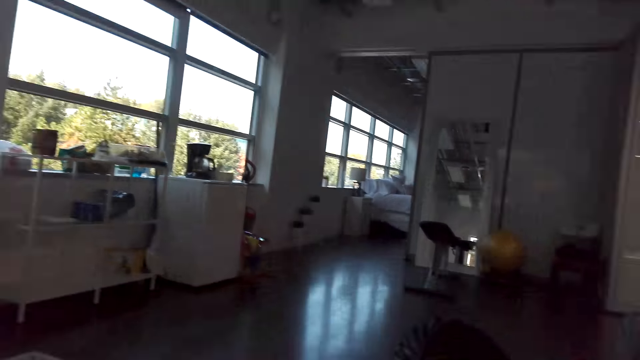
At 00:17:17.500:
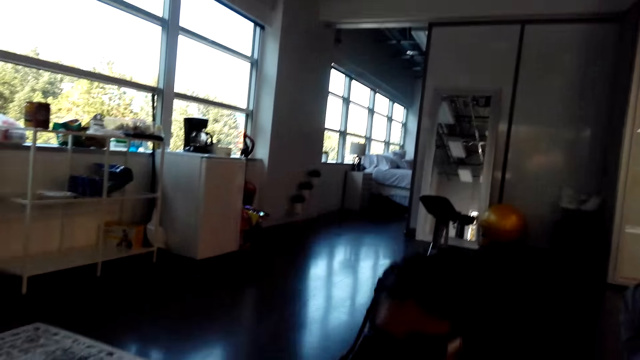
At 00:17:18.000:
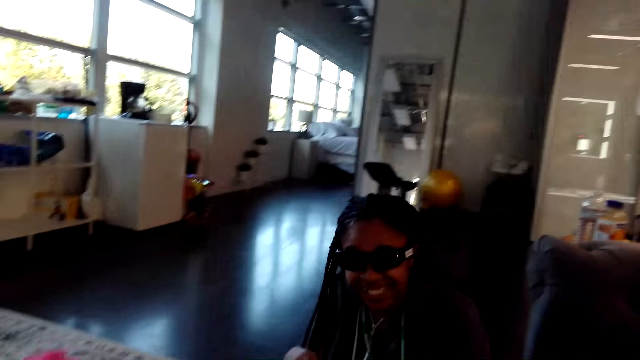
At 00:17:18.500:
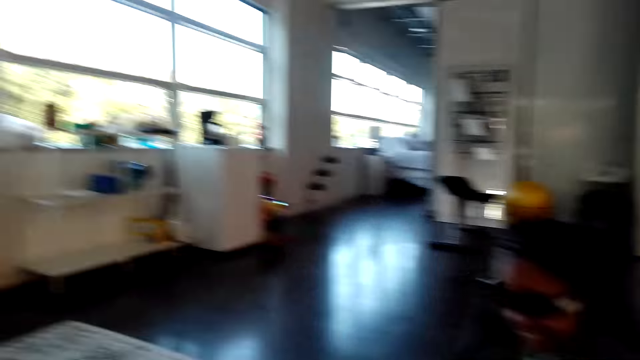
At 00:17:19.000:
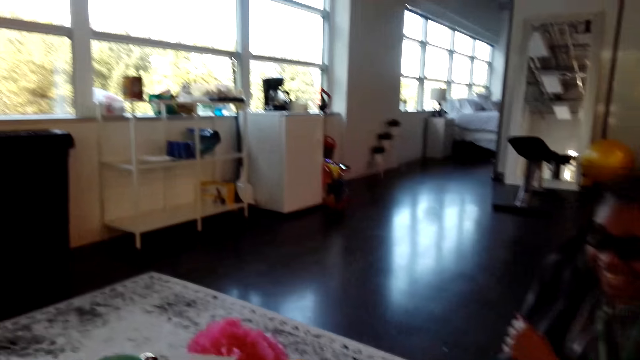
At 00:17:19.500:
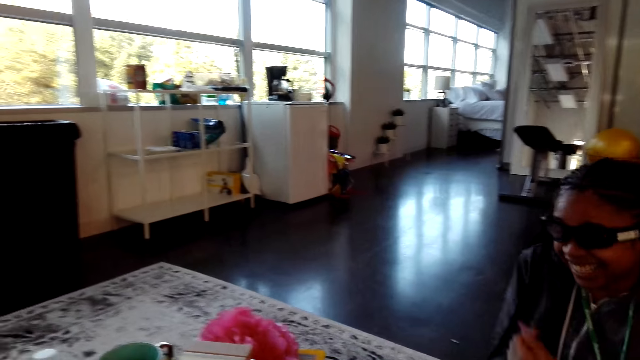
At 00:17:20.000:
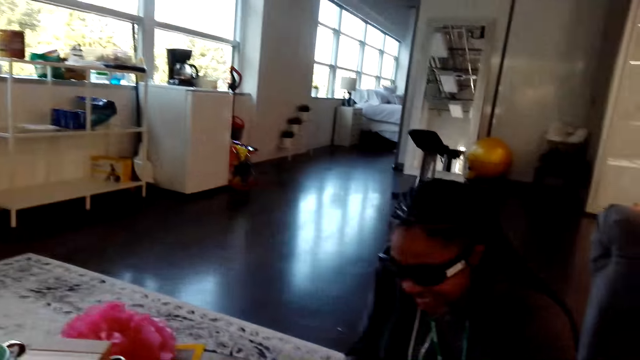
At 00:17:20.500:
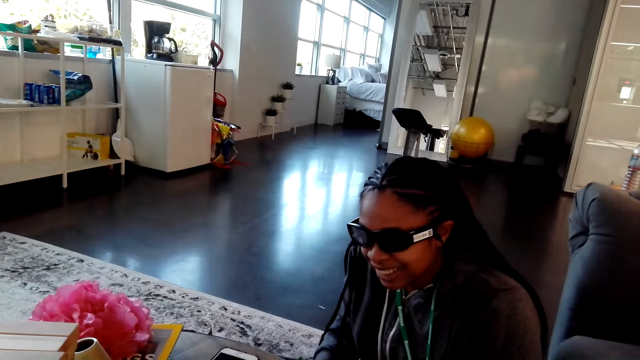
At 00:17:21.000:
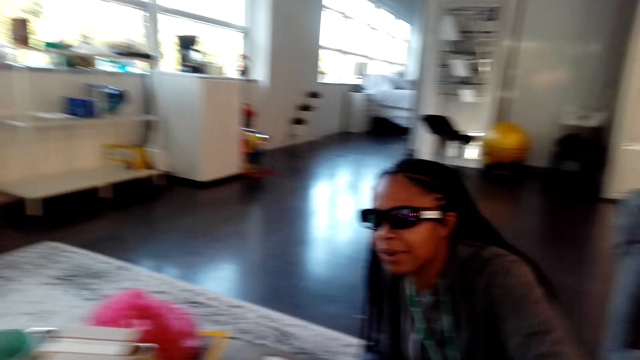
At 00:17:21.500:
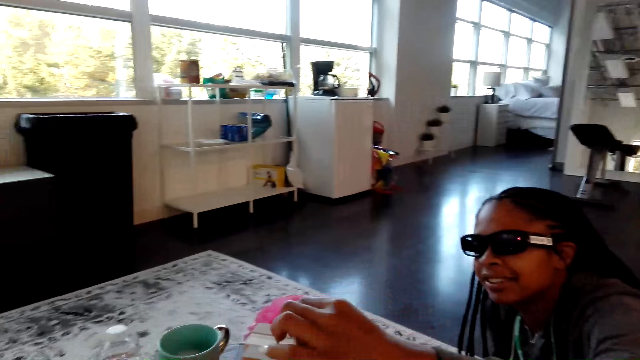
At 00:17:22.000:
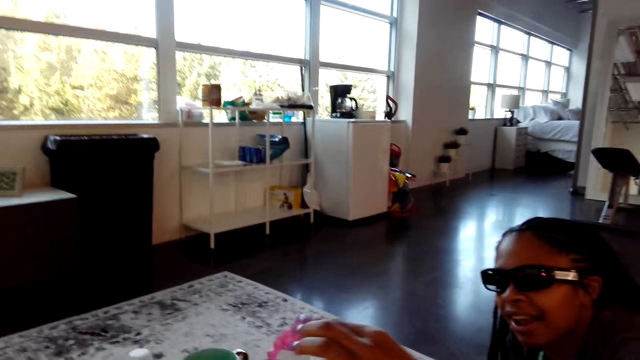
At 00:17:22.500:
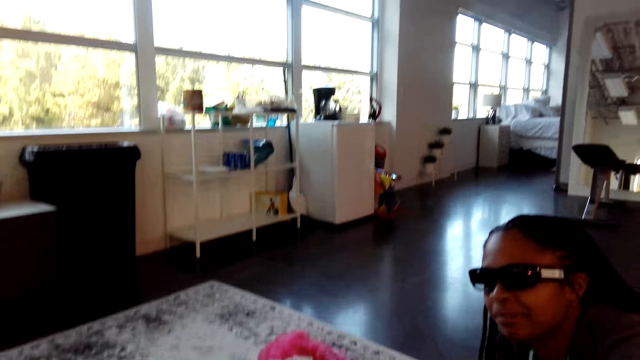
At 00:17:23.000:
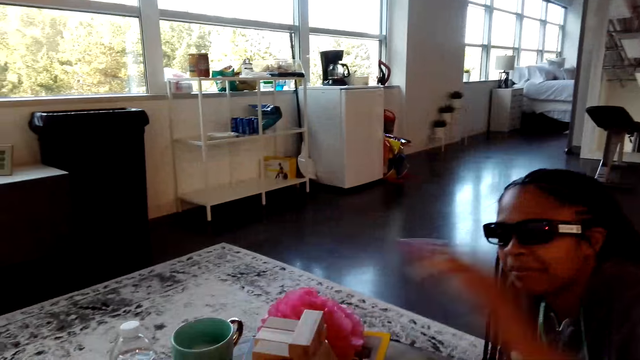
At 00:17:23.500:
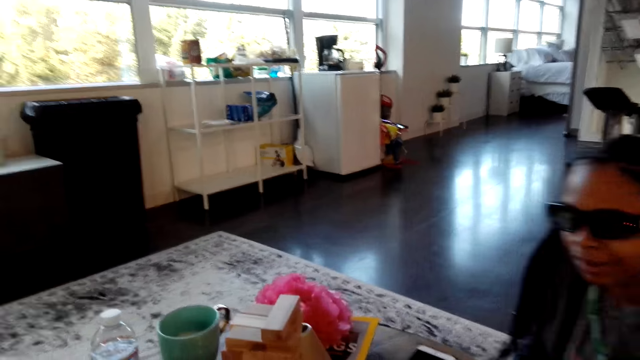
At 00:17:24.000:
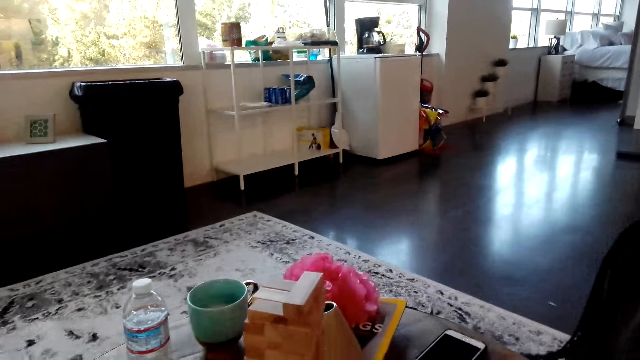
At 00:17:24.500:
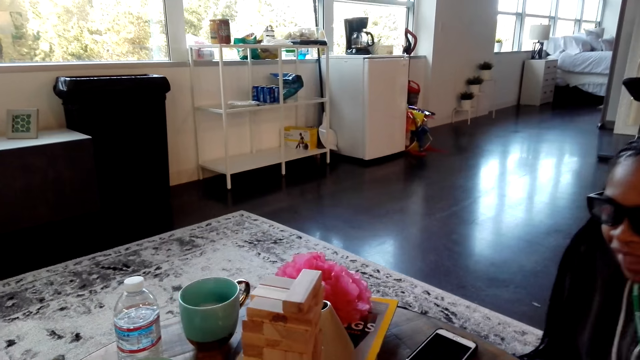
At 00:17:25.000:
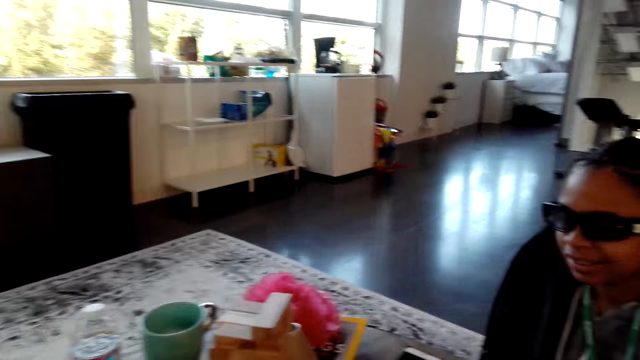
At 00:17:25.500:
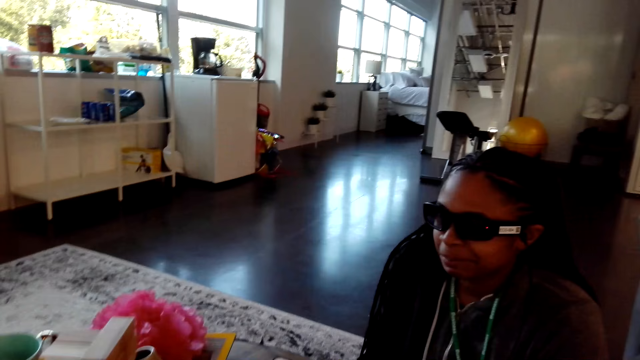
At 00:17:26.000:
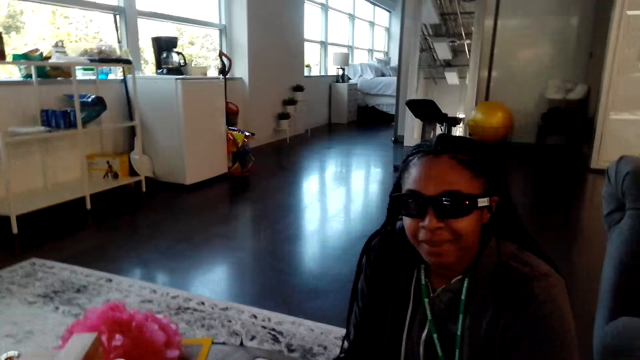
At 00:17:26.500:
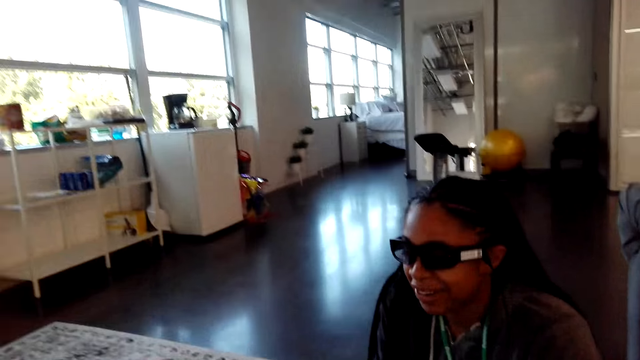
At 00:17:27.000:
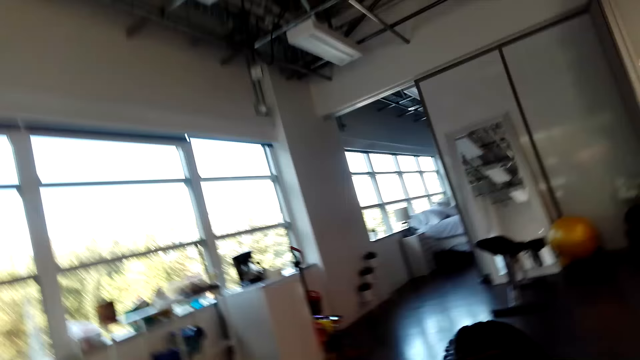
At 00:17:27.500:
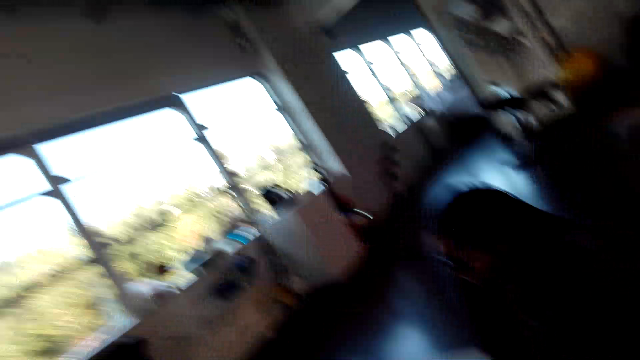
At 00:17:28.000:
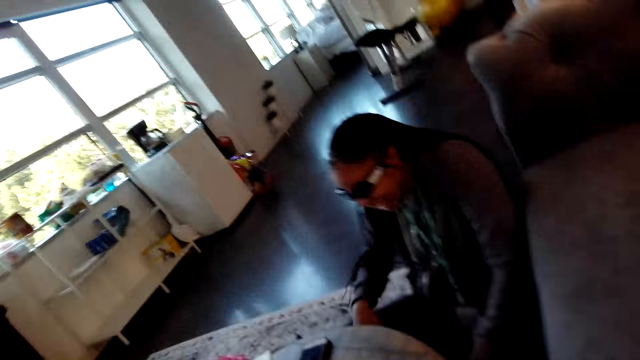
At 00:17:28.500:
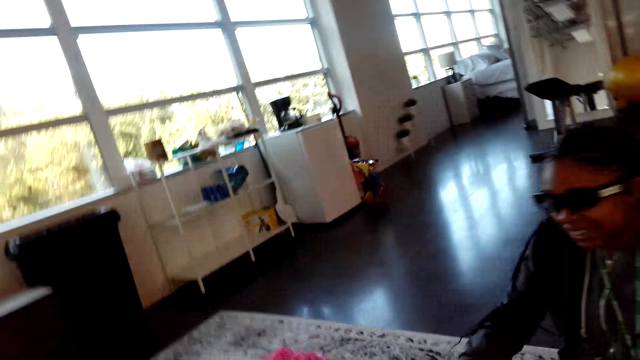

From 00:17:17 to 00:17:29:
A woman picks up a wood. The woman drops the wood. The camera wearer picks up a block. The woman talks.

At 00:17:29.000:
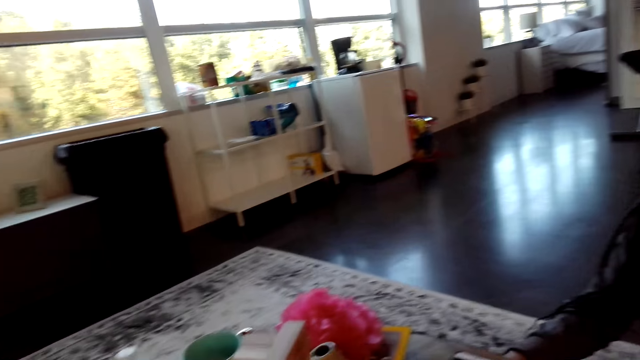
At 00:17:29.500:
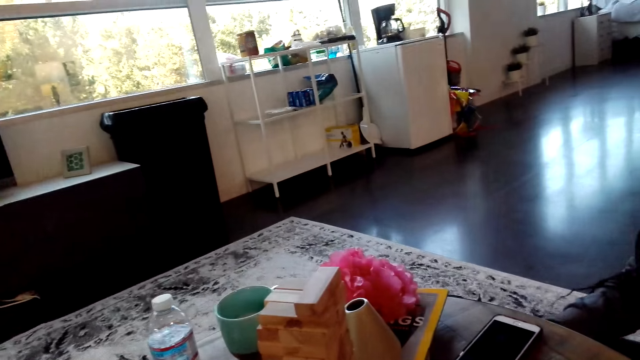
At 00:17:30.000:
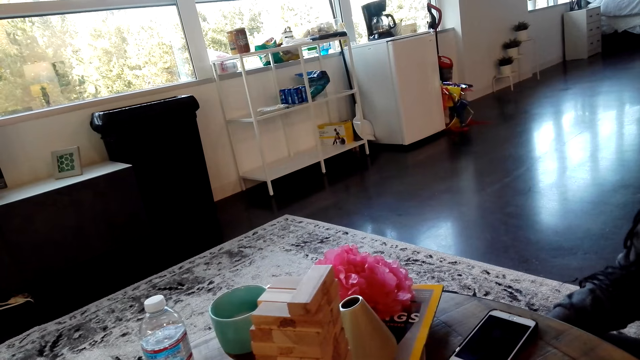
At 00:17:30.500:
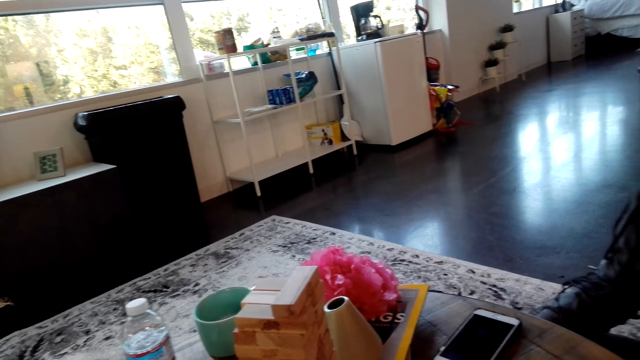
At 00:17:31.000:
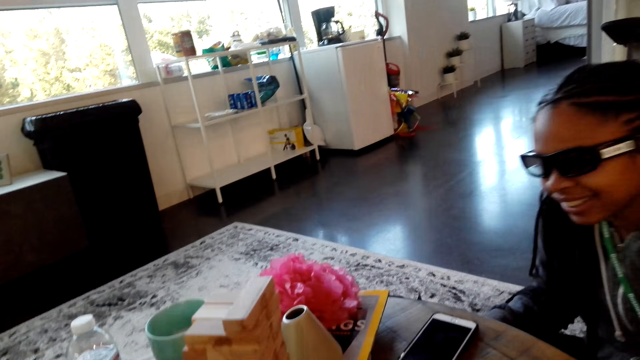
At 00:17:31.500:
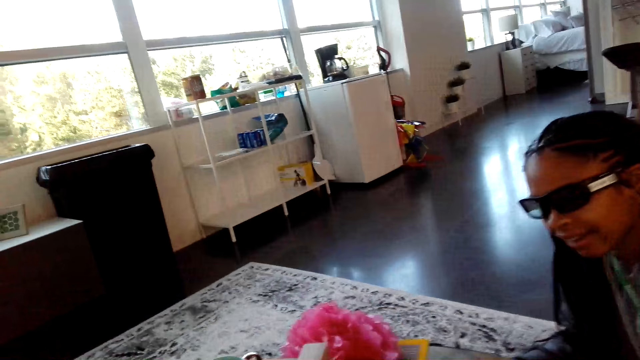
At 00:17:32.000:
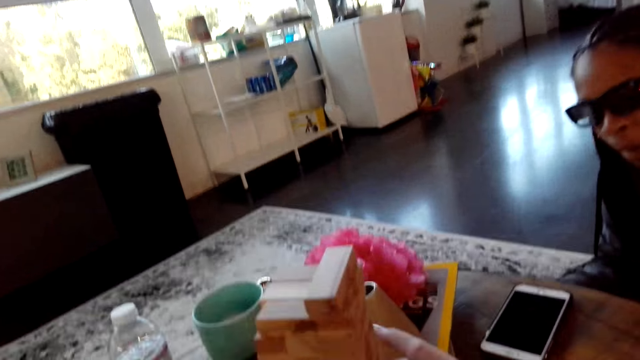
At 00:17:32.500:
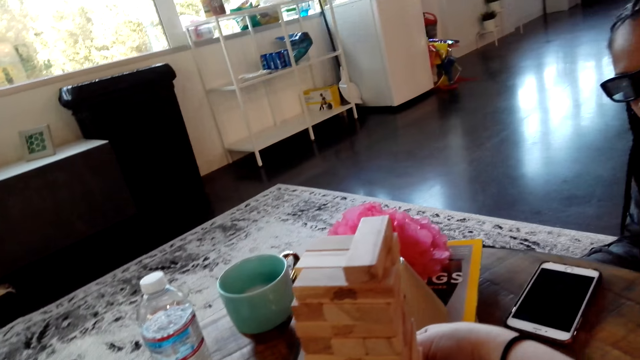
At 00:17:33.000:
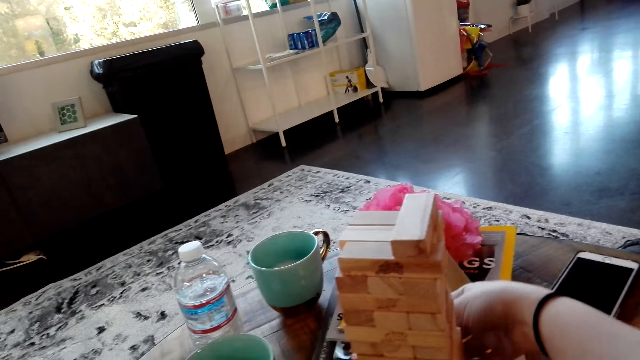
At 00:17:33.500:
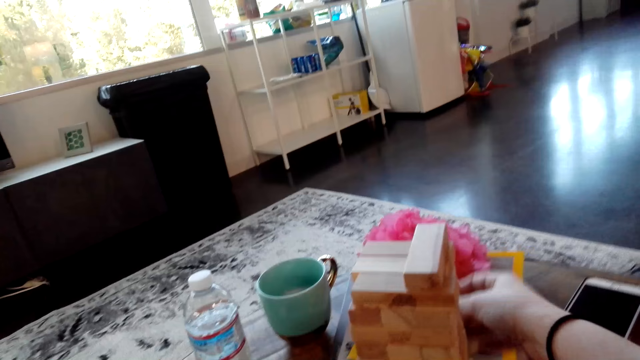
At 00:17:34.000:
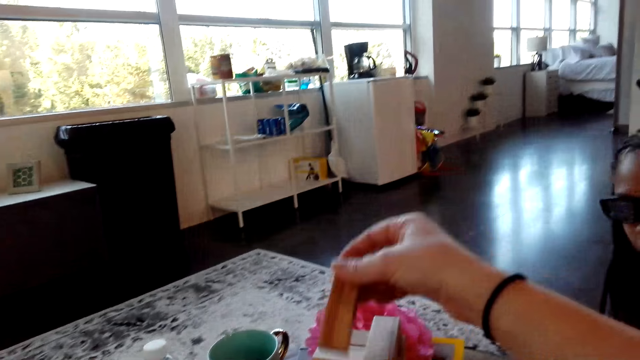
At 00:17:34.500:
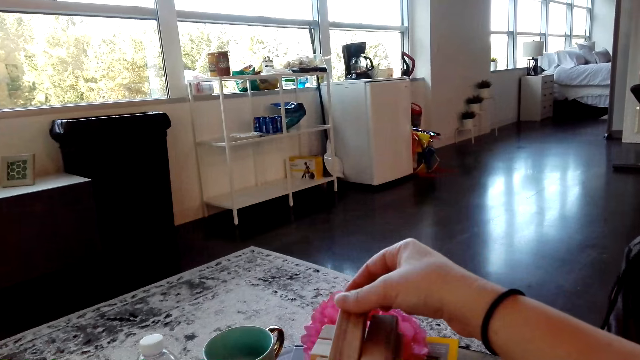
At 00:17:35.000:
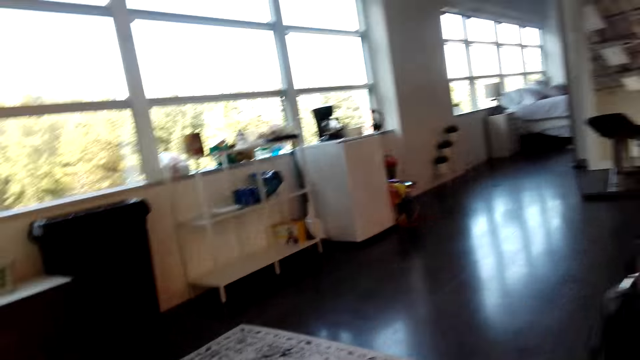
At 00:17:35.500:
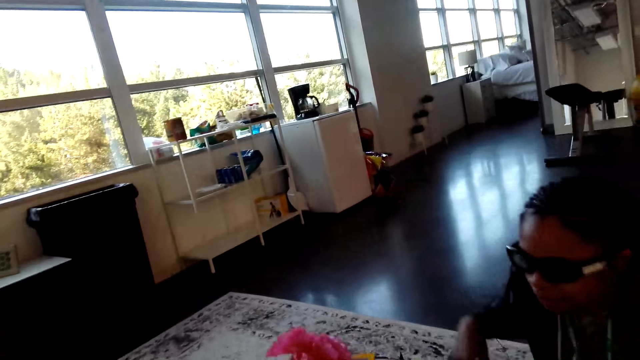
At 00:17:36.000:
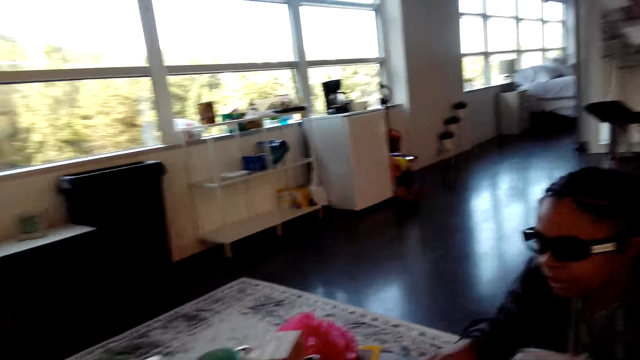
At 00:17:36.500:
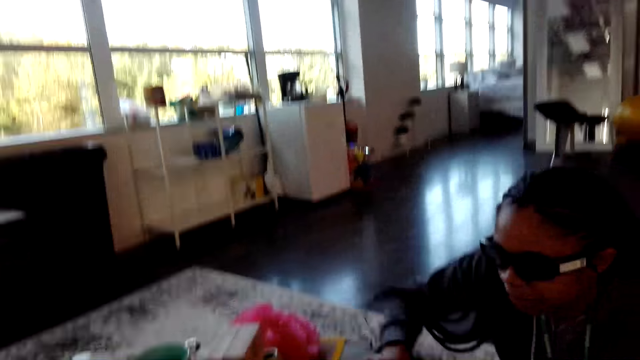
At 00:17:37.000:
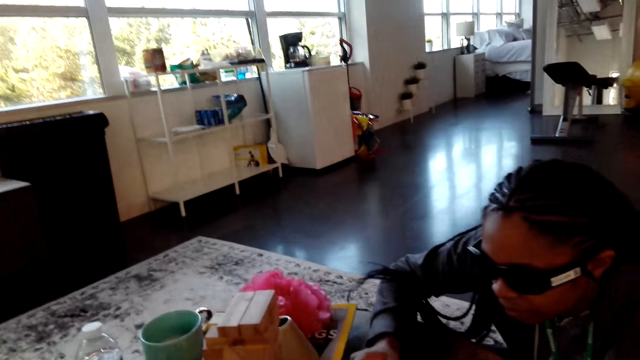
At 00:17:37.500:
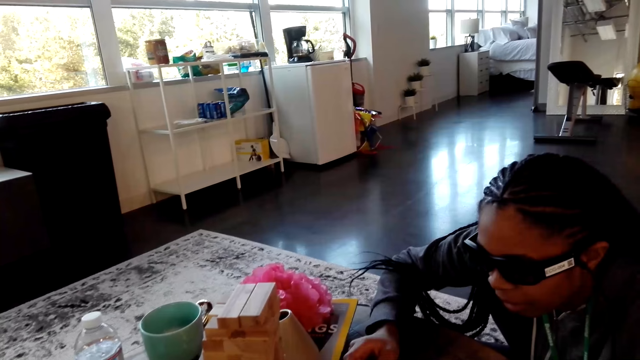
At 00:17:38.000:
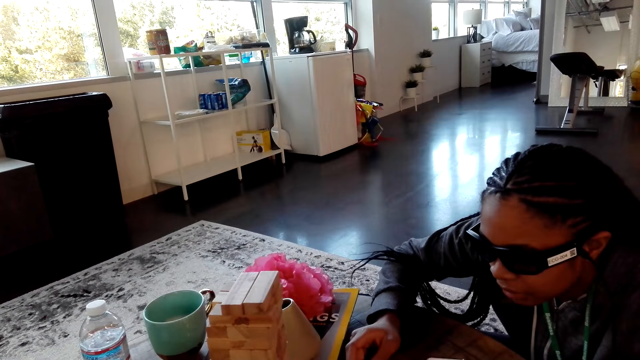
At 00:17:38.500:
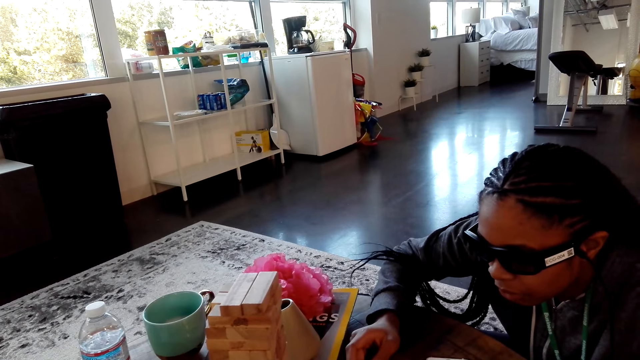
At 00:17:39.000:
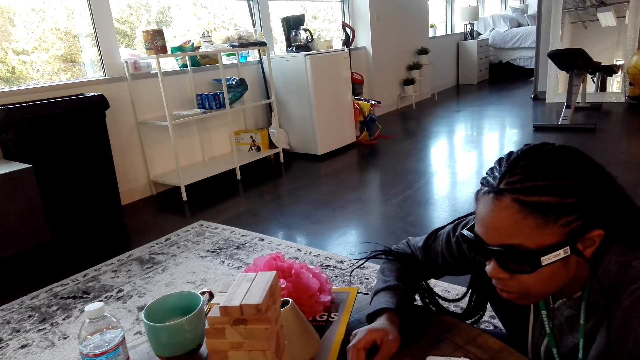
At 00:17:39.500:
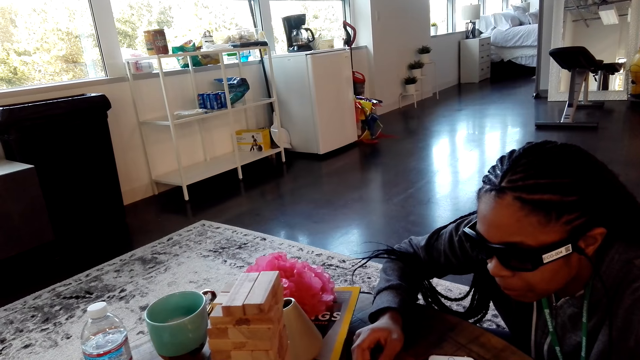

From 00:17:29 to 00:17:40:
The camera wearer removes a block. They put the block on top. A woman removes a block.
